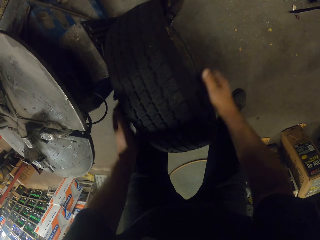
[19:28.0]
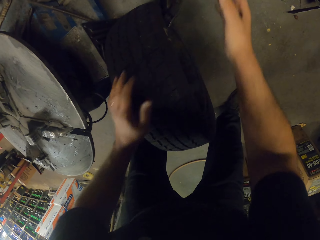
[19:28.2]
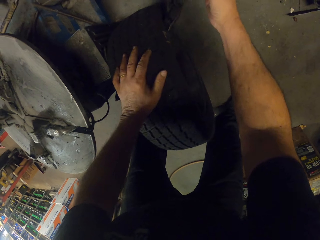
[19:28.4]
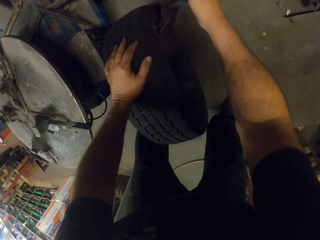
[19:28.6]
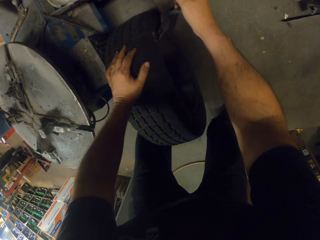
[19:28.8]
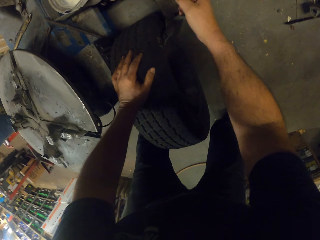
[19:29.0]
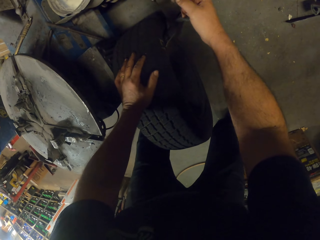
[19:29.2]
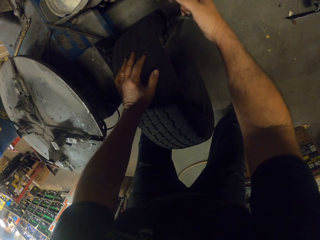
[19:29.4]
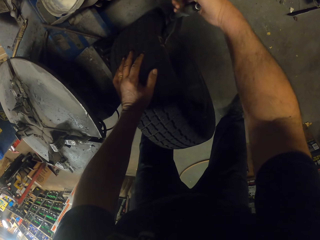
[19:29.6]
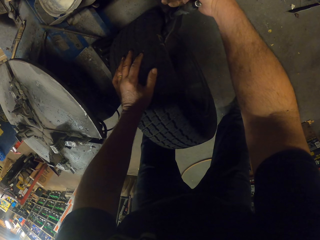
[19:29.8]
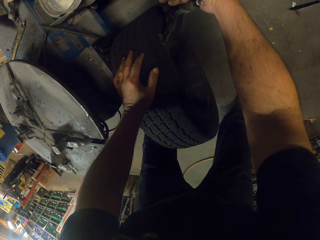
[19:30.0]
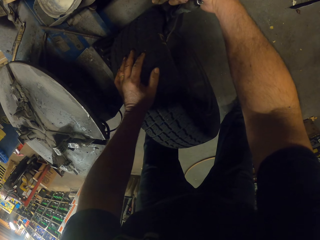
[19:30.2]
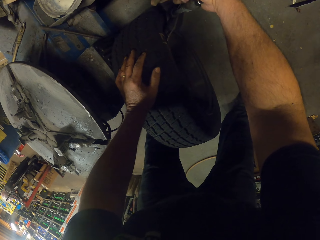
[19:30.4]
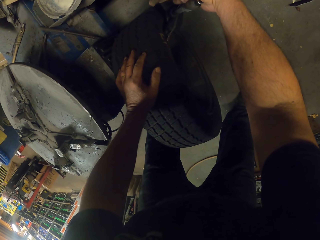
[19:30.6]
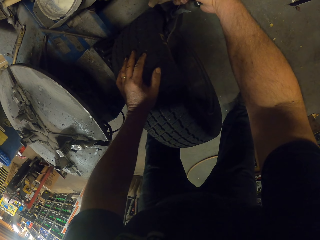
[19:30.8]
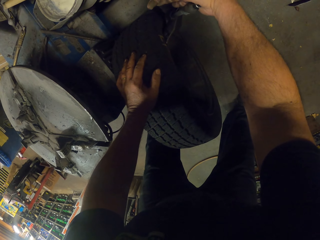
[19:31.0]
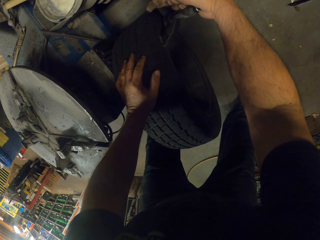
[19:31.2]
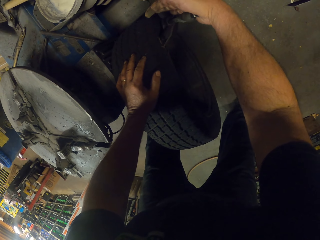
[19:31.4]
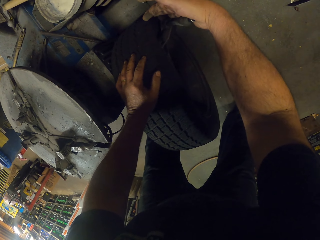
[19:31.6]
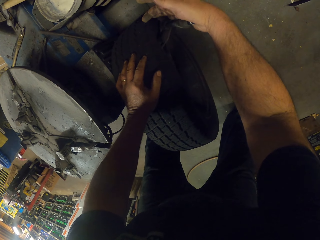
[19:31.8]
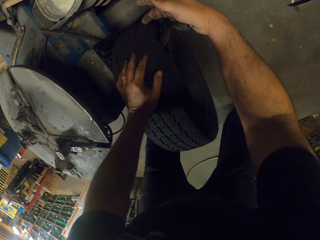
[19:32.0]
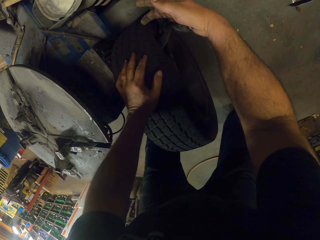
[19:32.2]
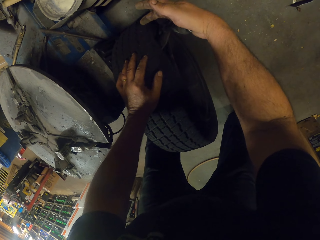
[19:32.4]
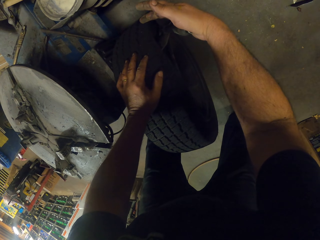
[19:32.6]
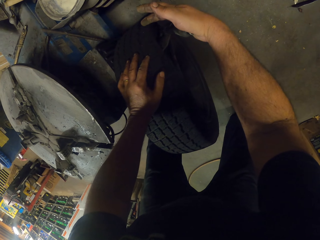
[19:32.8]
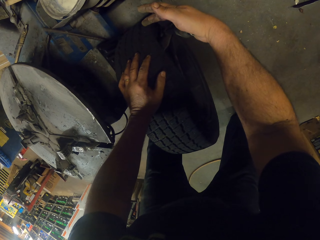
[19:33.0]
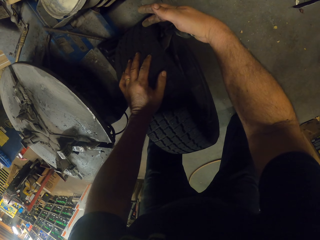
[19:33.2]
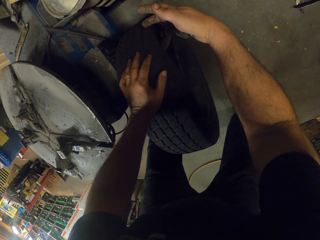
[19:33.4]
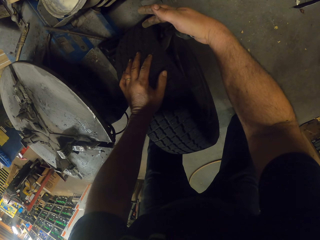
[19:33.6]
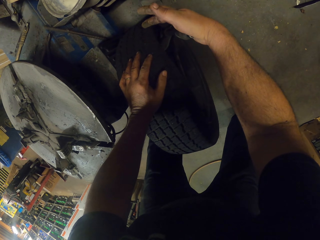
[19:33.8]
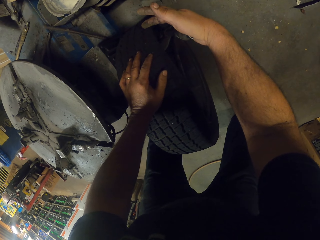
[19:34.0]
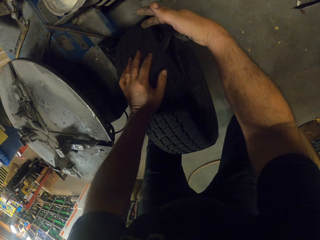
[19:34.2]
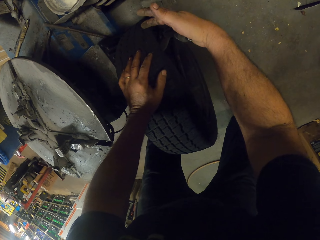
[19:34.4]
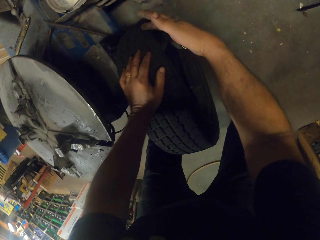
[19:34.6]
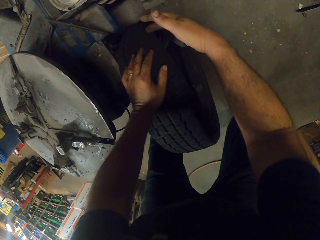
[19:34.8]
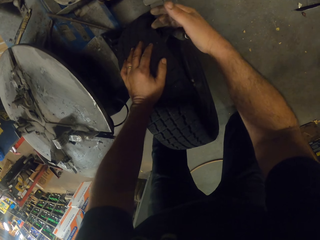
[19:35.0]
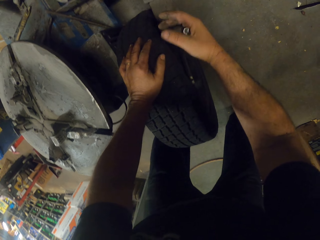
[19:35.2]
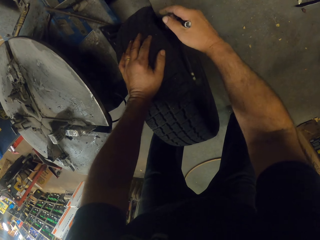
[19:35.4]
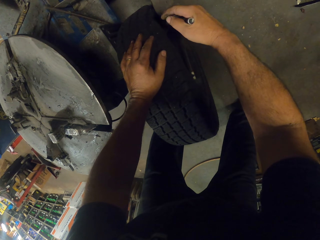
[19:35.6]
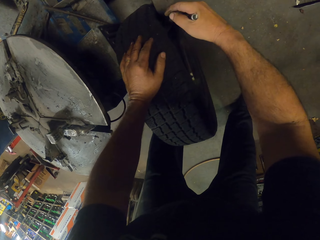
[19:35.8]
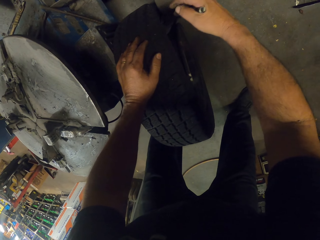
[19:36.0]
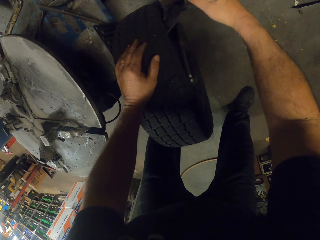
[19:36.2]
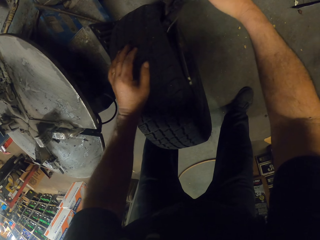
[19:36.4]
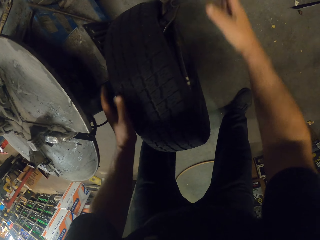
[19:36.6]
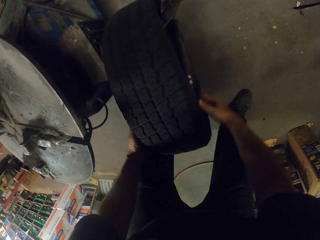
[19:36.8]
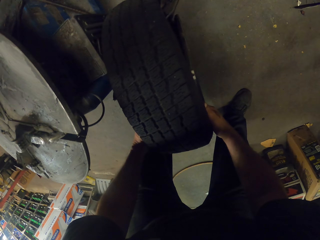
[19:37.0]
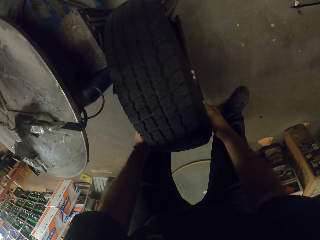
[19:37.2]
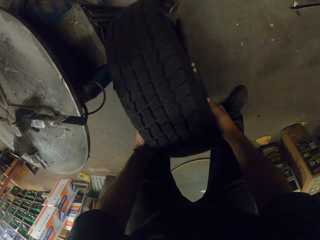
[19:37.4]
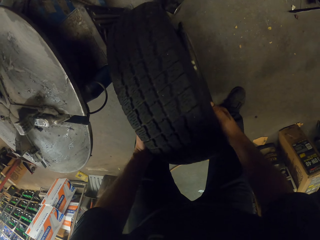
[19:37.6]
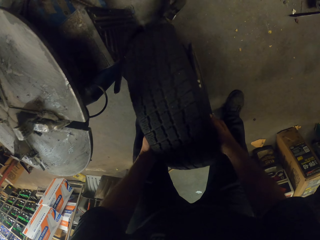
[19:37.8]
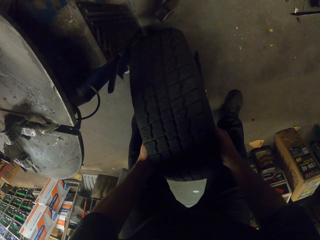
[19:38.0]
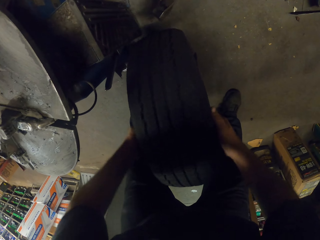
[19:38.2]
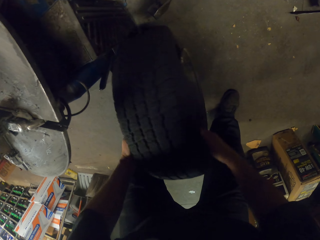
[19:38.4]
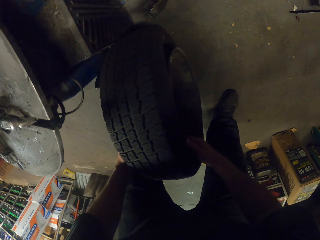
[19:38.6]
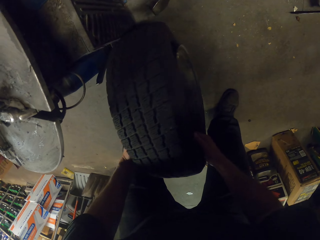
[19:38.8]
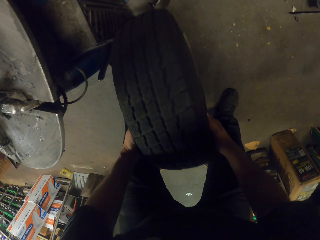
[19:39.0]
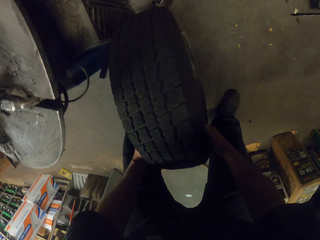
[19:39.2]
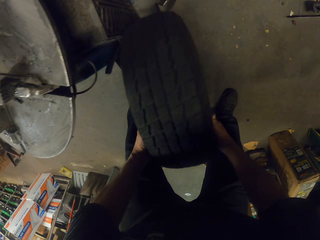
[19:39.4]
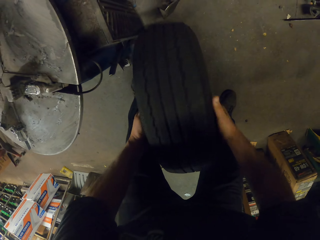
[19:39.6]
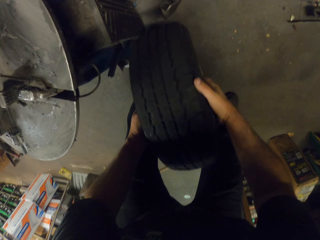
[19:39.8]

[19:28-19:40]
The camera wearer presses the wheel on the wheel balancing machine. They rotate the wheel on the wheel balancing machine.

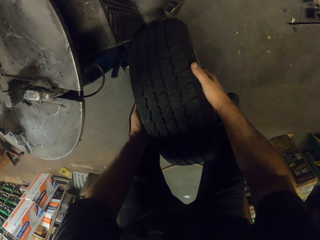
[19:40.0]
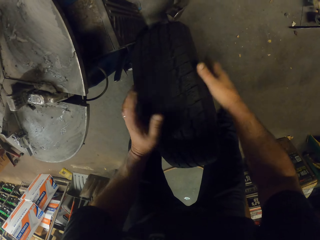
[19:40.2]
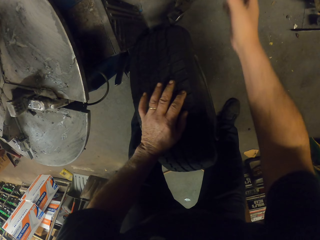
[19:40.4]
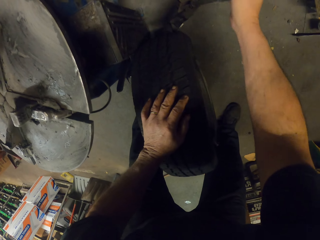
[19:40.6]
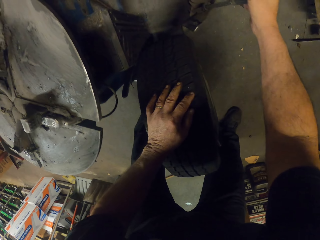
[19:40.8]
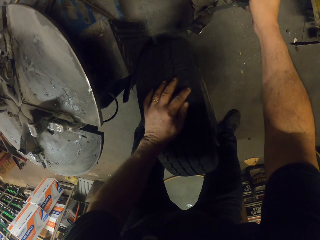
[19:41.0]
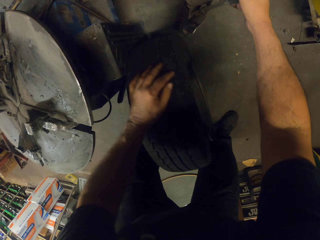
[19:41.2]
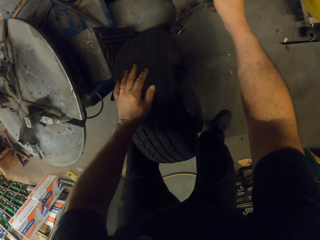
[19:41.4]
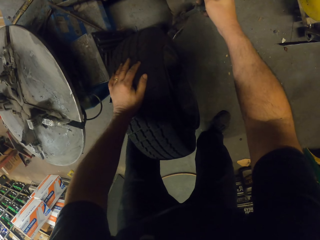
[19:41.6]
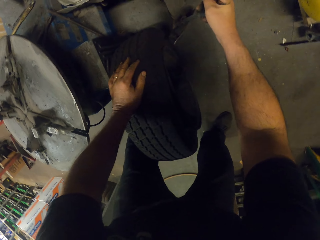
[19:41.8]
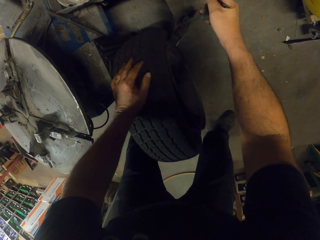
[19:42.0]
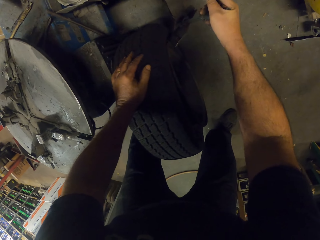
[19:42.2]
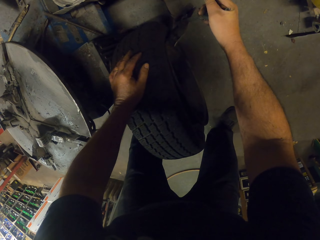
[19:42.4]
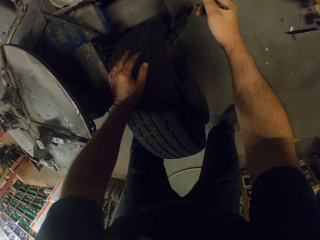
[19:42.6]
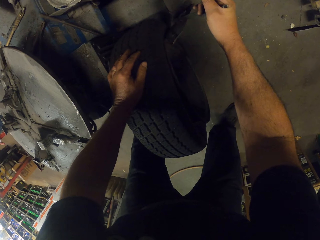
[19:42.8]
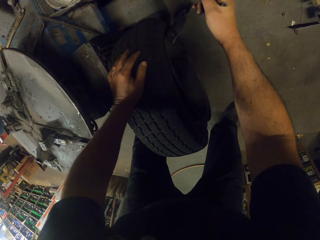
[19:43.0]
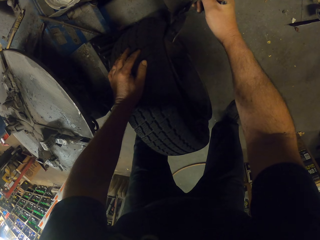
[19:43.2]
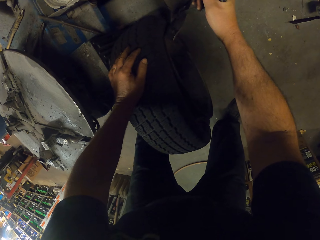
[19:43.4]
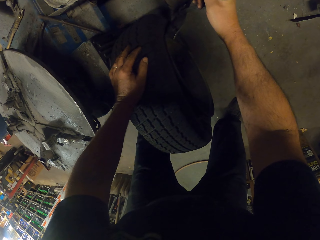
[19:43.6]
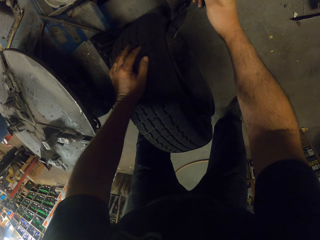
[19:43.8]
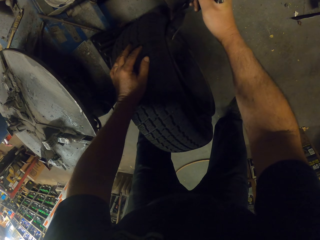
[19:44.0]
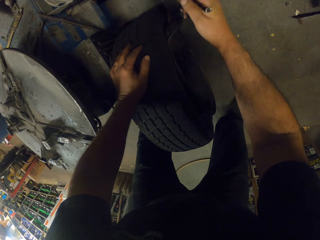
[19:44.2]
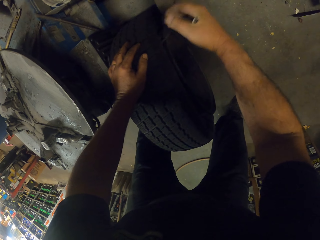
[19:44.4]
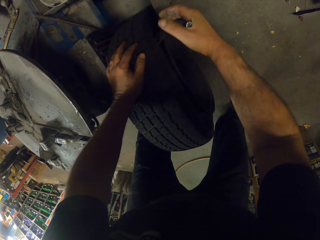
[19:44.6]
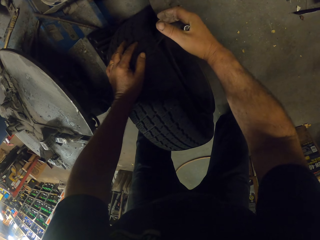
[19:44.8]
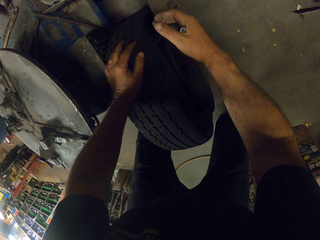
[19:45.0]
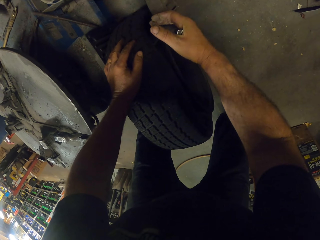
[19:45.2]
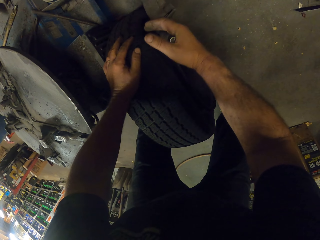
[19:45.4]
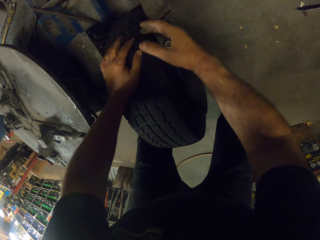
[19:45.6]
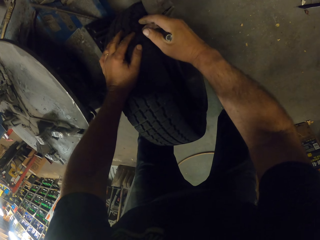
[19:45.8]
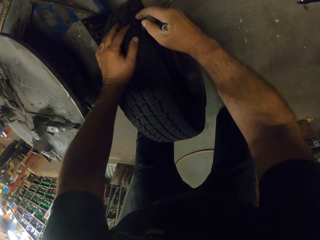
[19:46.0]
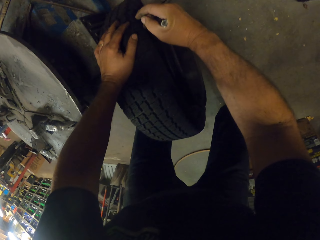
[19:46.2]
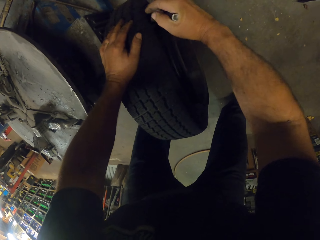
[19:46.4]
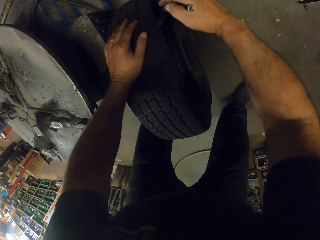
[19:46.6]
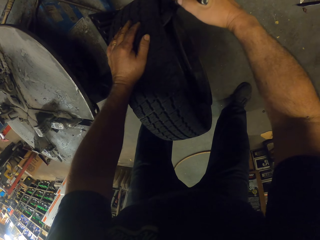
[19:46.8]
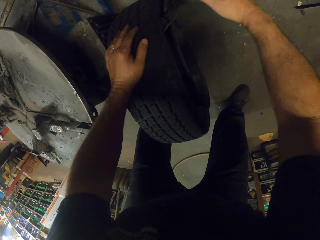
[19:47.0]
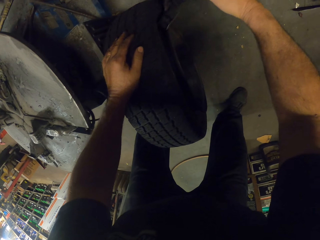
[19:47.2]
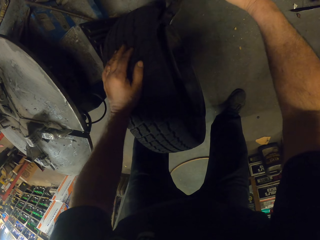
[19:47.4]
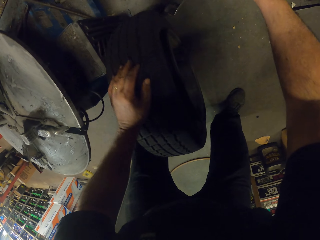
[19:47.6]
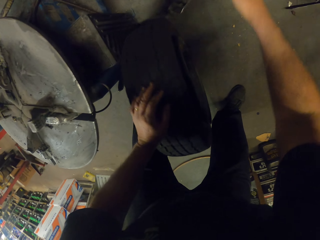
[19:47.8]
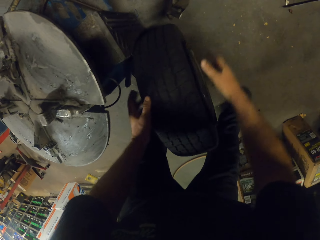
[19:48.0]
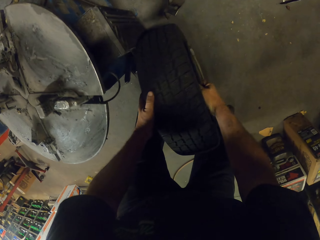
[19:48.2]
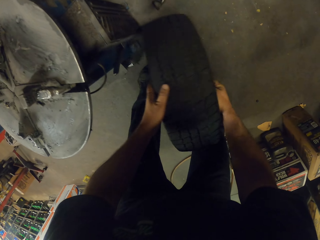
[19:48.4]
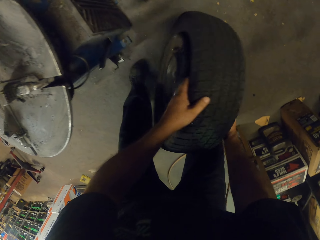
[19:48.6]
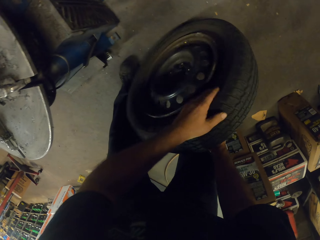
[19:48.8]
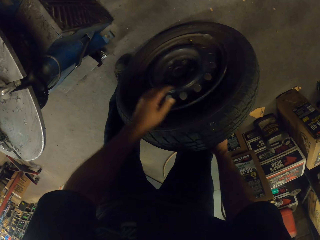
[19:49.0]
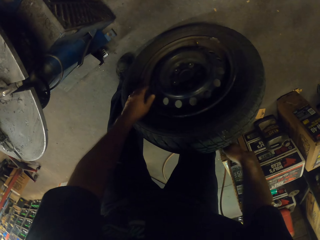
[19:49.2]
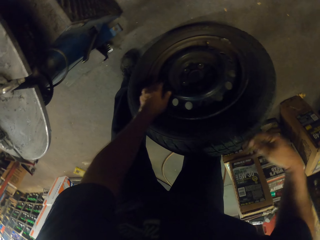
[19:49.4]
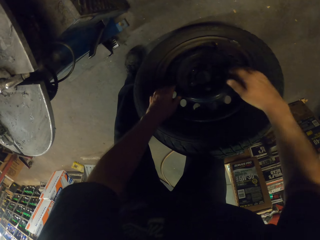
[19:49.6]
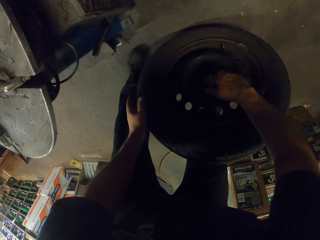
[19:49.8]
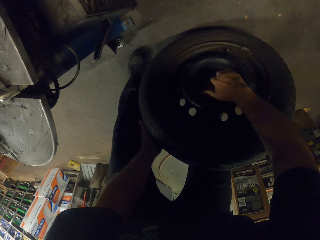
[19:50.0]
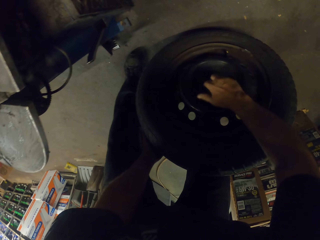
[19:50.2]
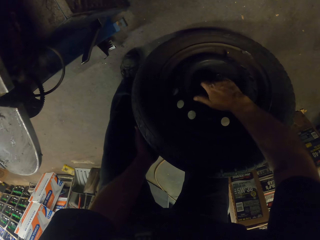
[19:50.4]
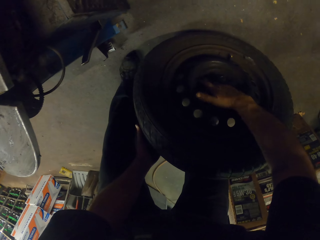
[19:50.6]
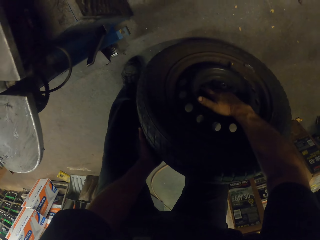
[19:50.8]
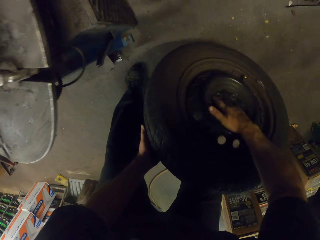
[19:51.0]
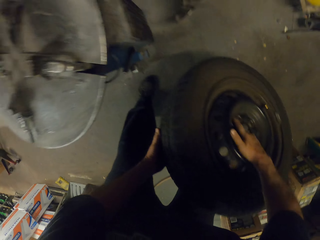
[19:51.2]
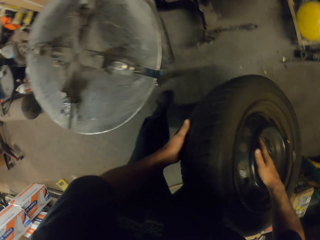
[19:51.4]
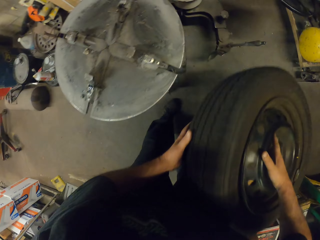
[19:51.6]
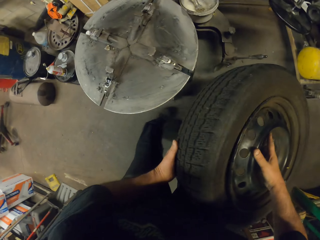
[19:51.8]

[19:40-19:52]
The camera wearer presses the wheel on the wheel balancing machine. They turn the wheel.
